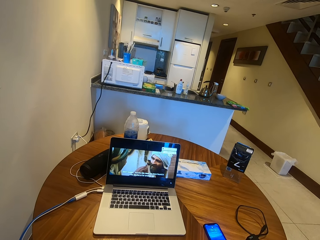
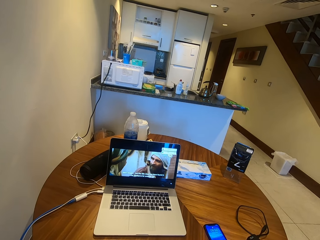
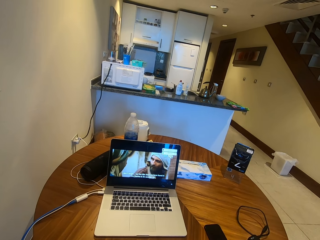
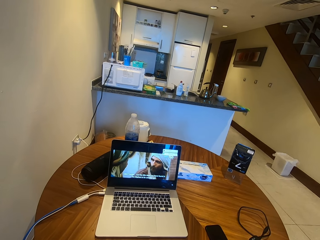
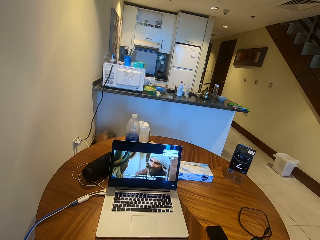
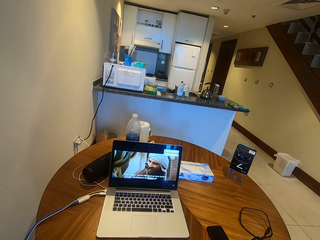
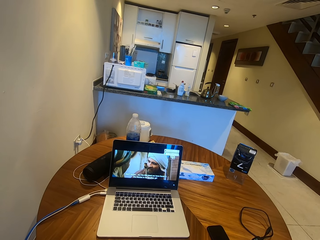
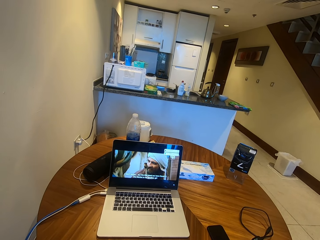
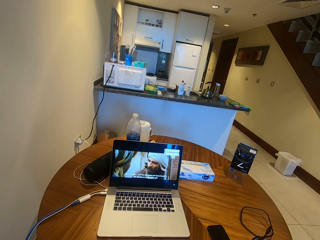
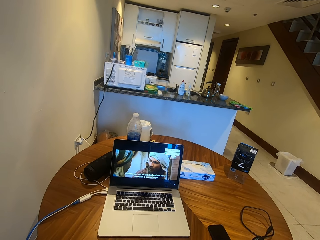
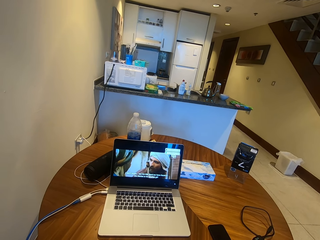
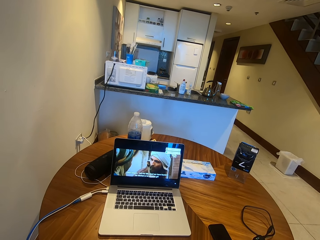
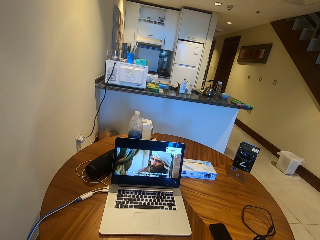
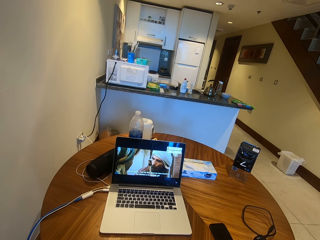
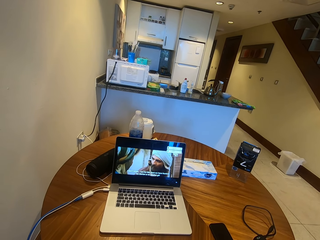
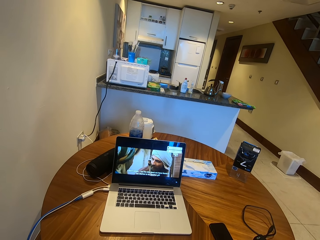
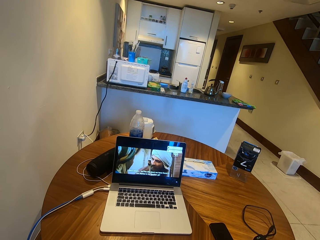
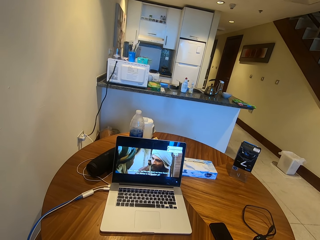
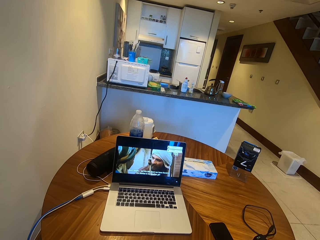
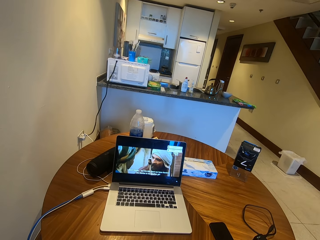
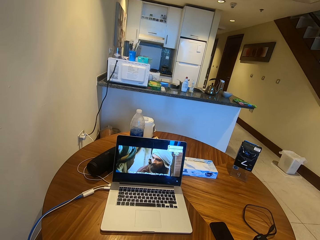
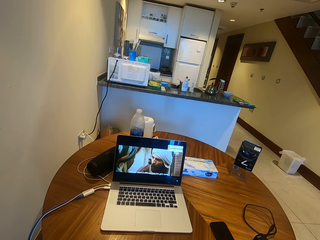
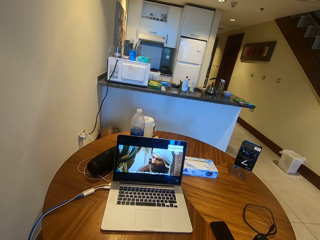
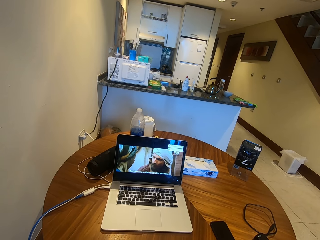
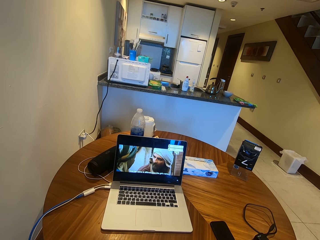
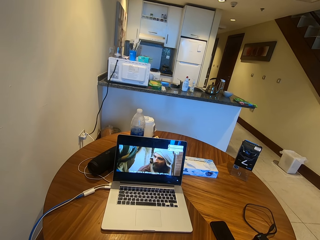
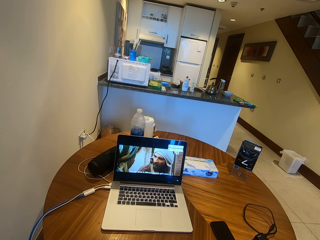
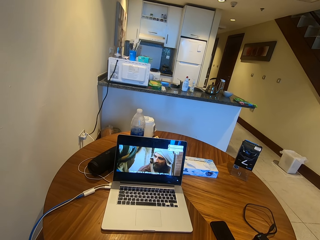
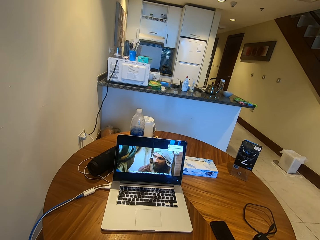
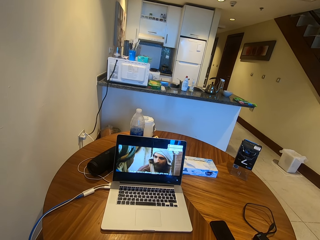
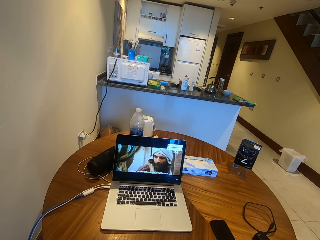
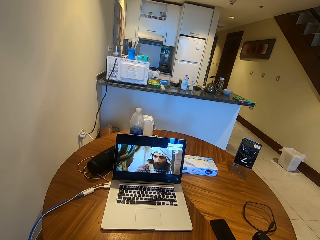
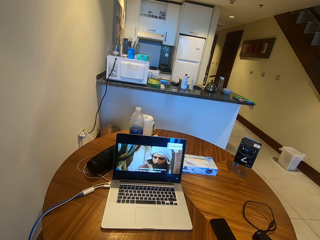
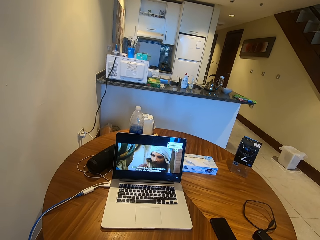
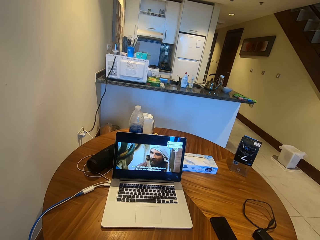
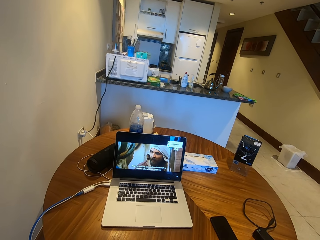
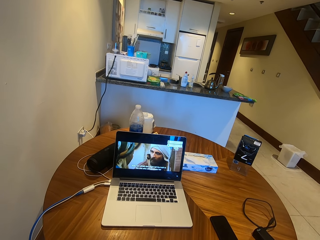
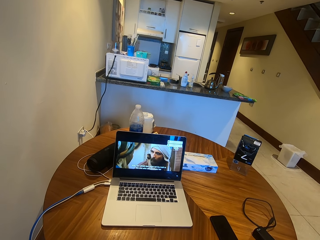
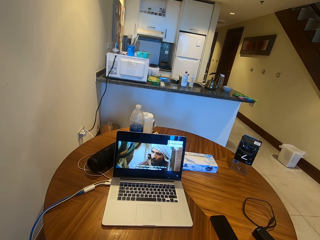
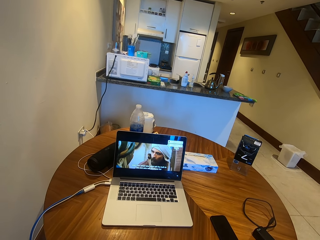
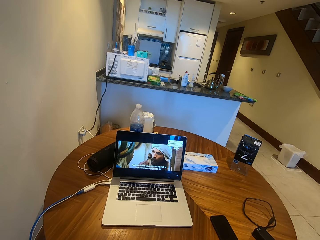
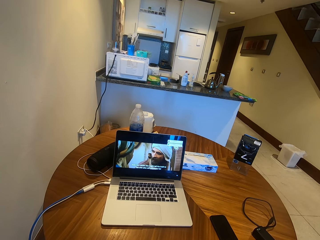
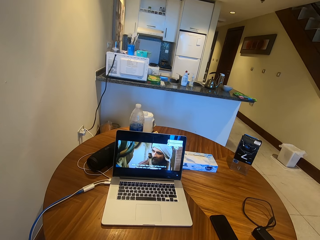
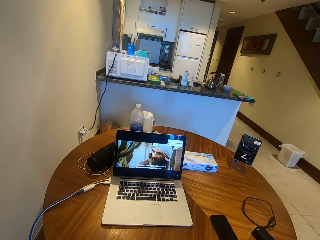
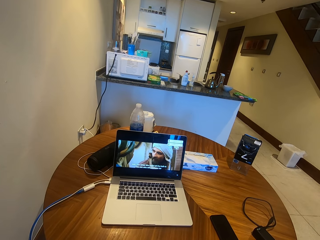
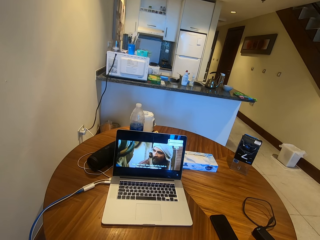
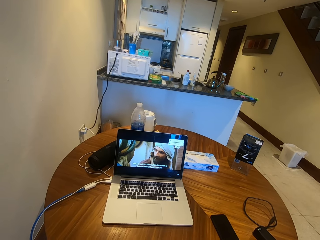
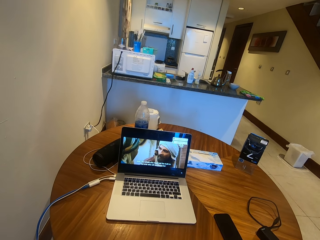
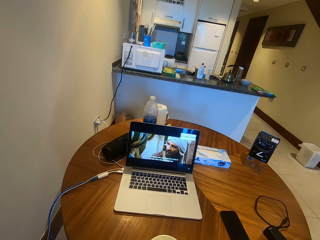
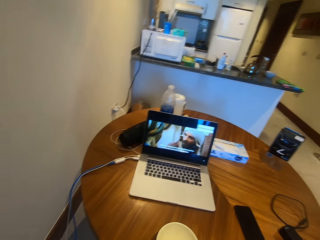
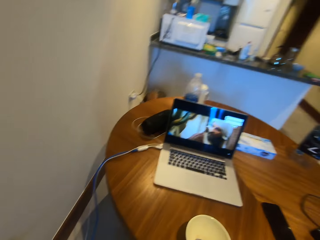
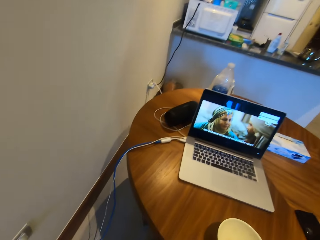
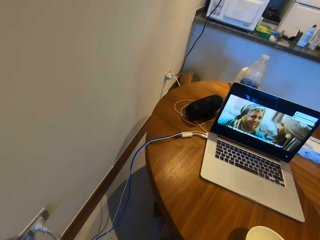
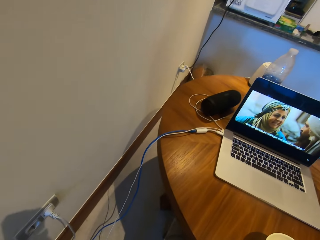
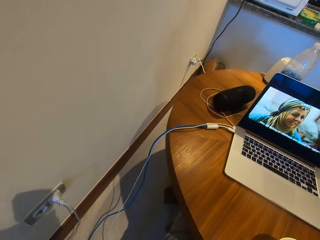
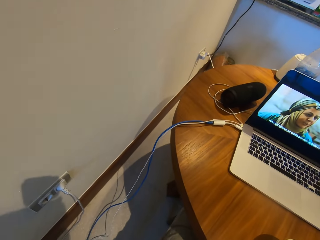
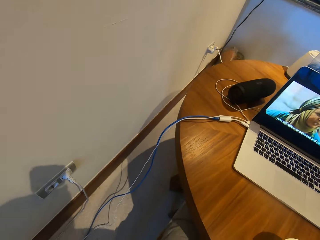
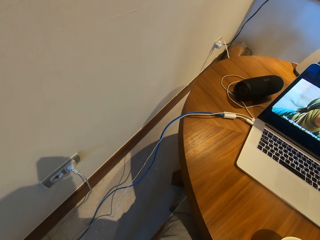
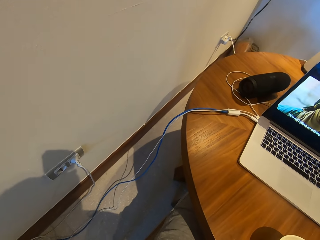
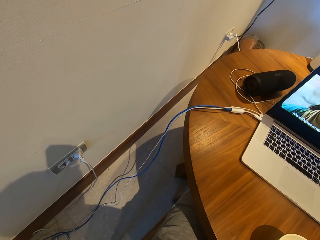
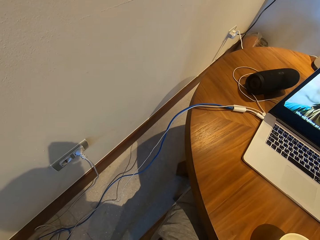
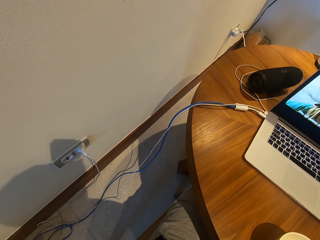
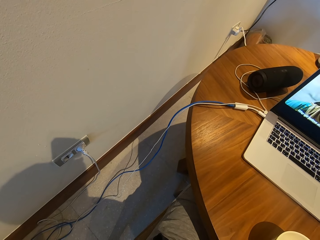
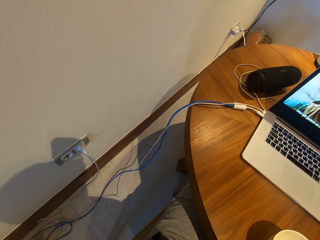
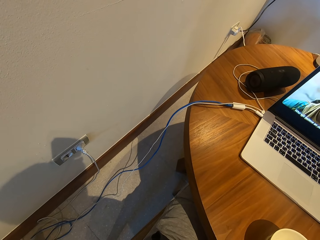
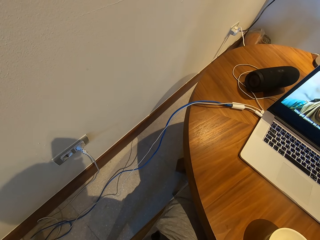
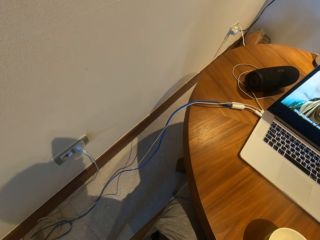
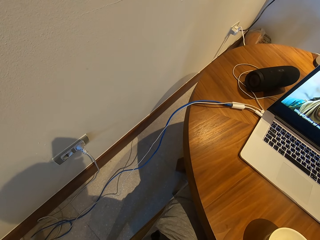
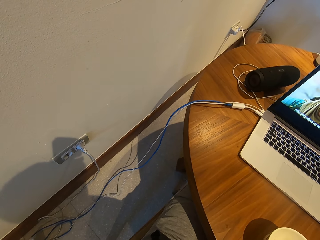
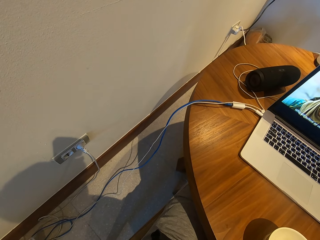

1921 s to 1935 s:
The camera wearer looks down.

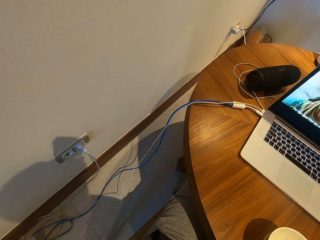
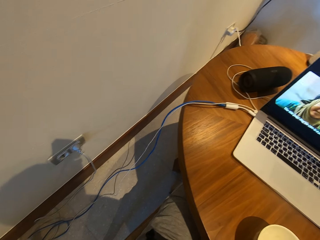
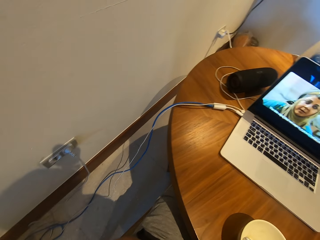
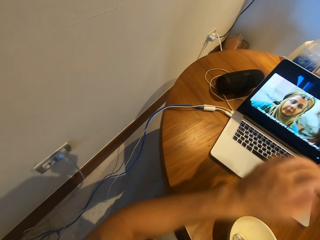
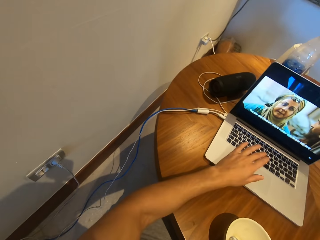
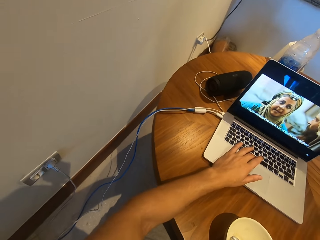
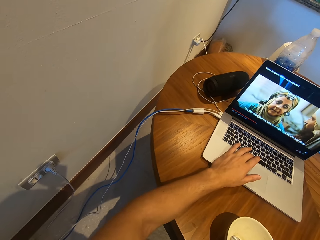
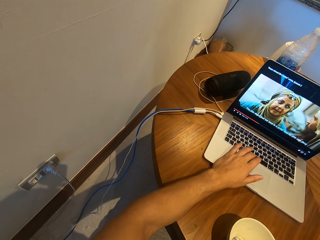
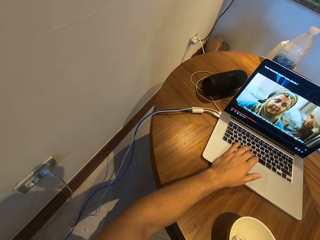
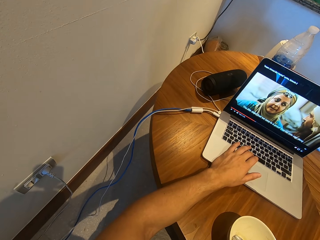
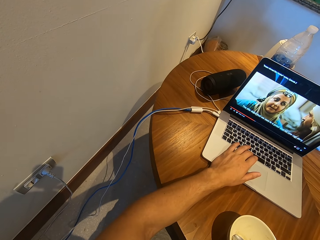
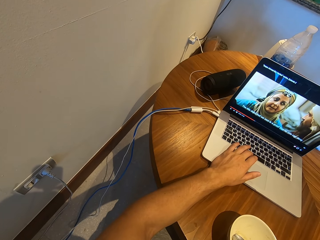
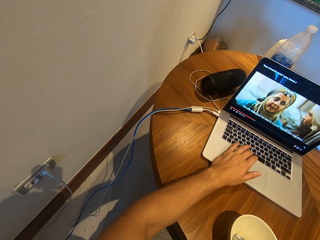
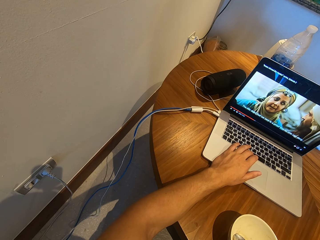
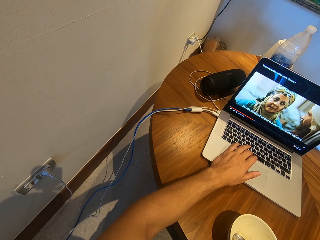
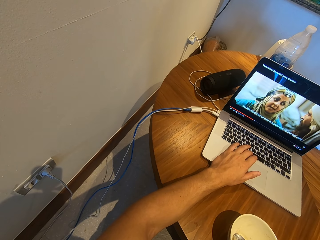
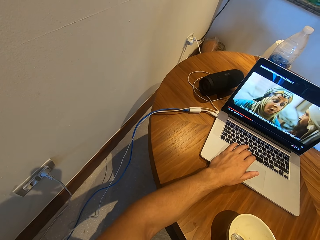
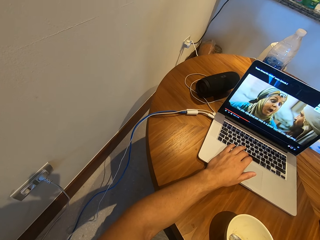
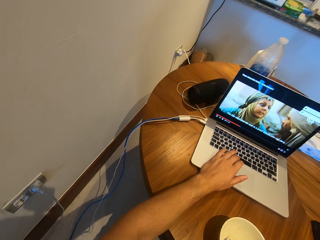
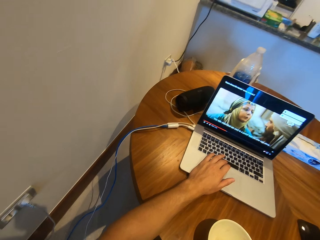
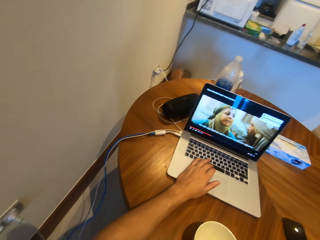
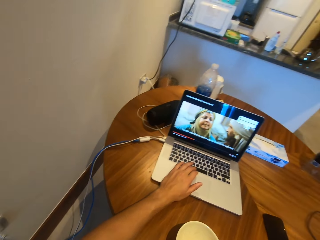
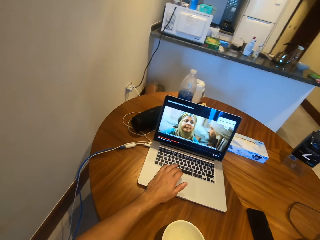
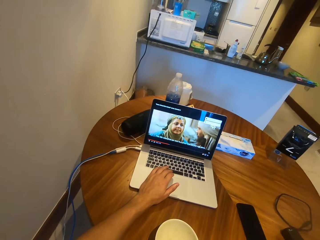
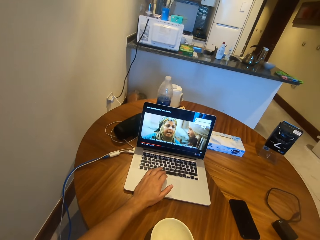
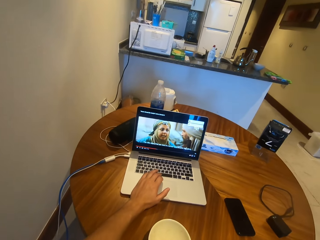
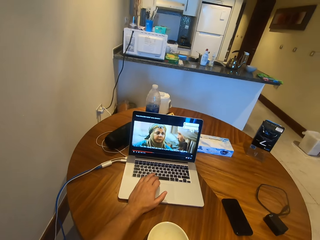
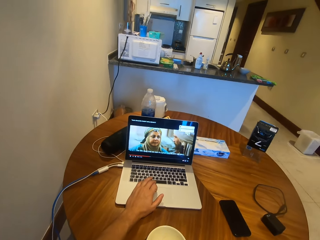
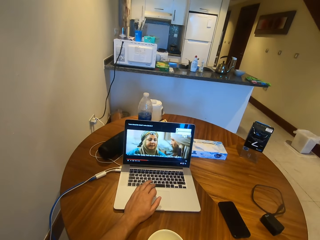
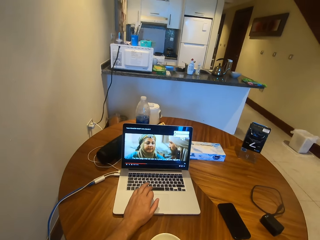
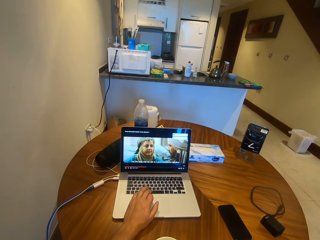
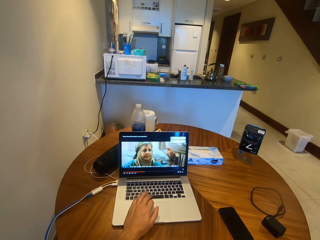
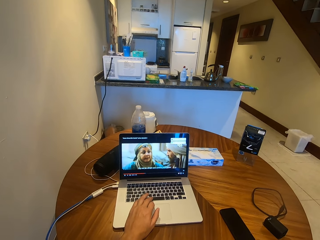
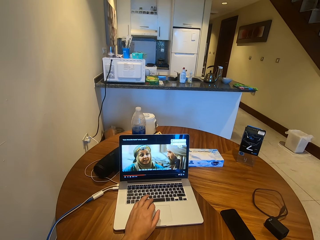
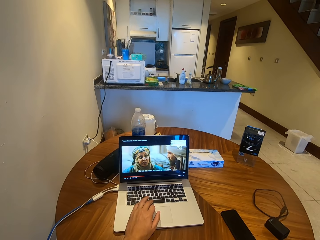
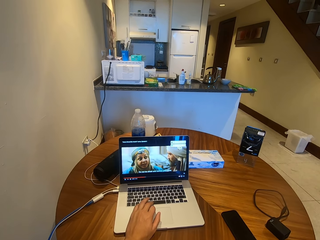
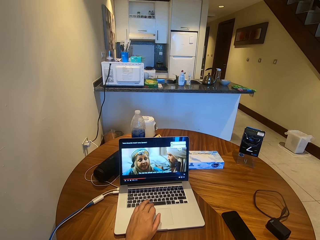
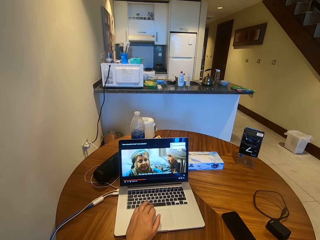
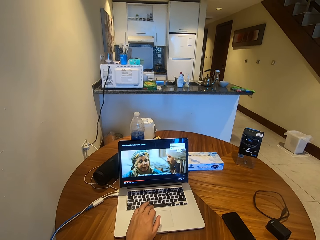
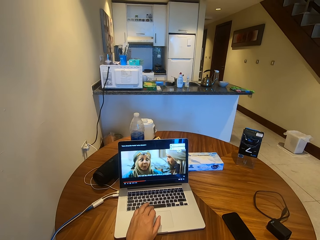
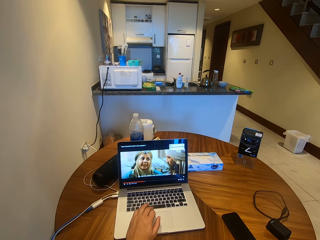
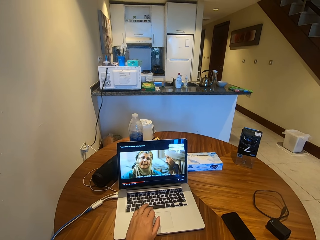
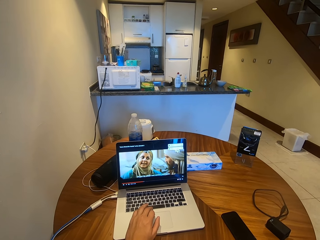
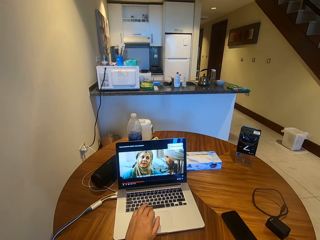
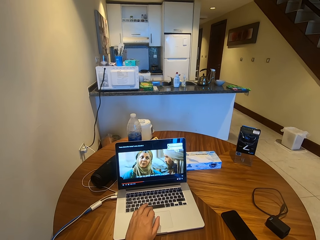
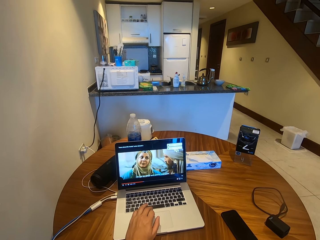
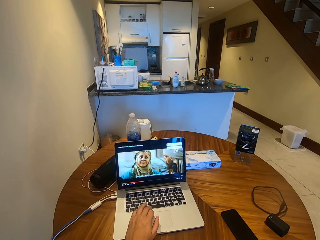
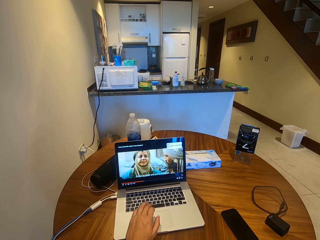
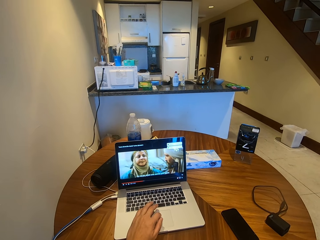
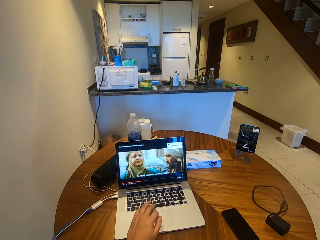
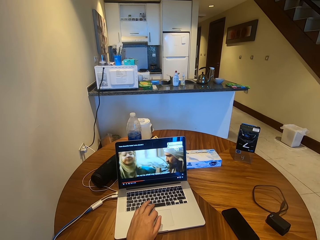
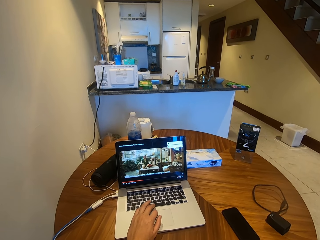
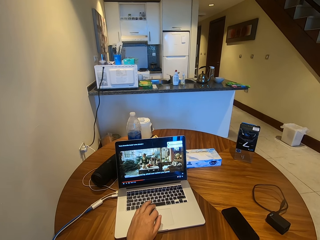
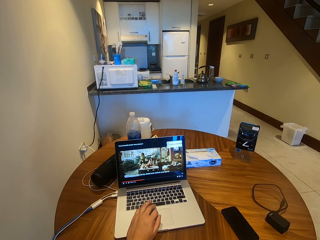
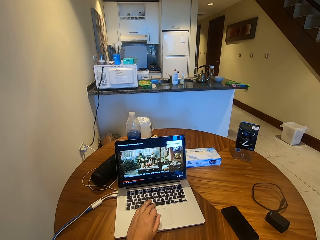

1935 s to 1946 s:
The camera wearer presses the keyboard. They operate the phone.
